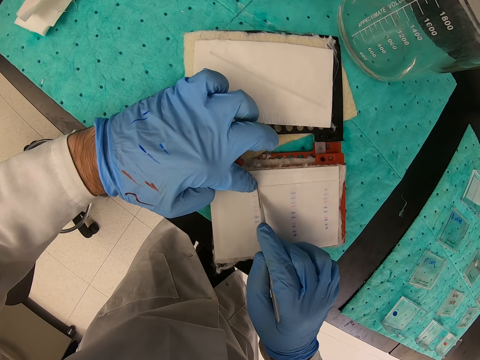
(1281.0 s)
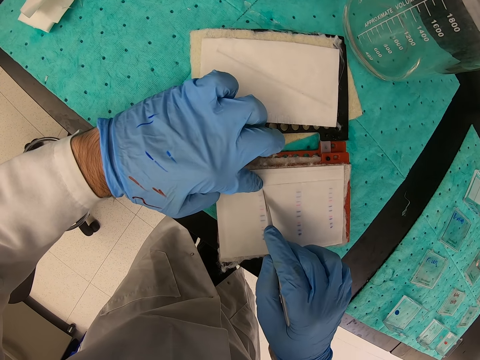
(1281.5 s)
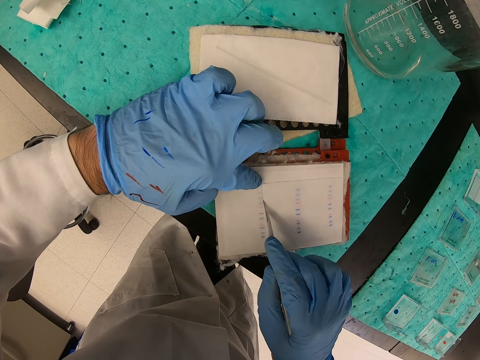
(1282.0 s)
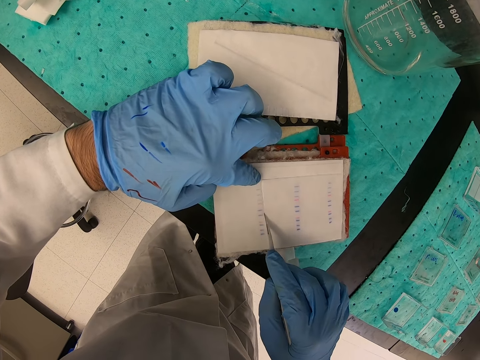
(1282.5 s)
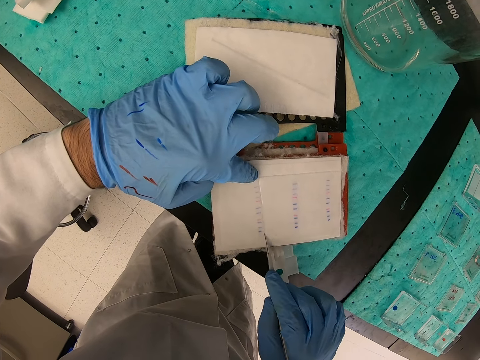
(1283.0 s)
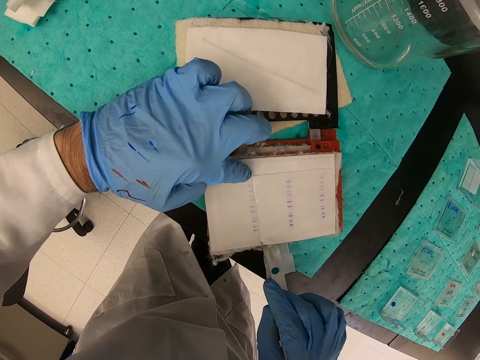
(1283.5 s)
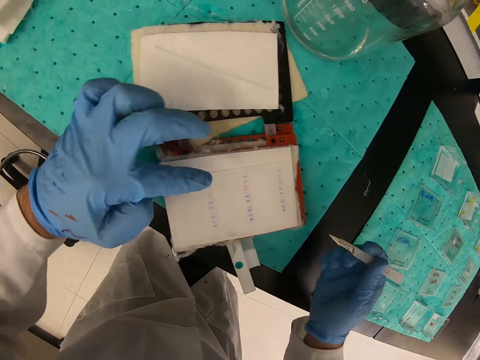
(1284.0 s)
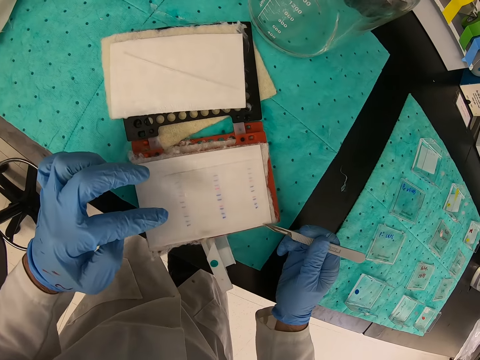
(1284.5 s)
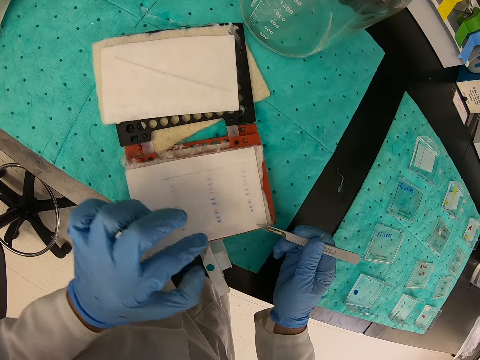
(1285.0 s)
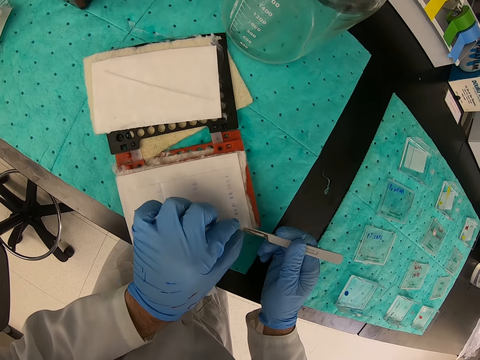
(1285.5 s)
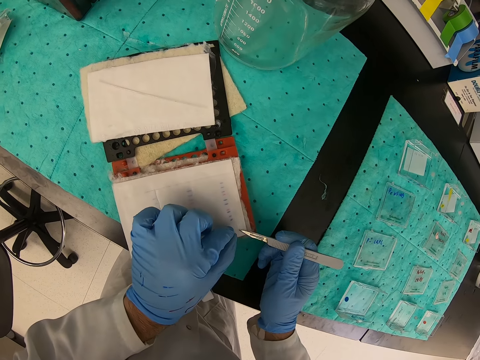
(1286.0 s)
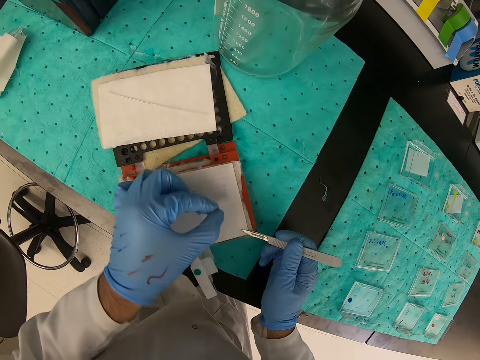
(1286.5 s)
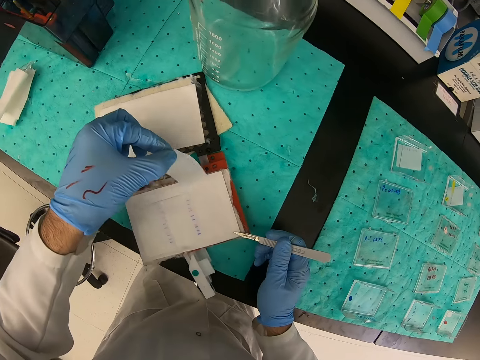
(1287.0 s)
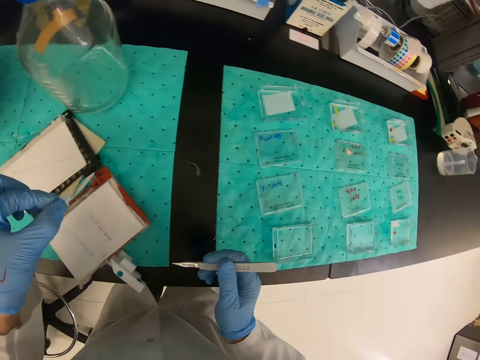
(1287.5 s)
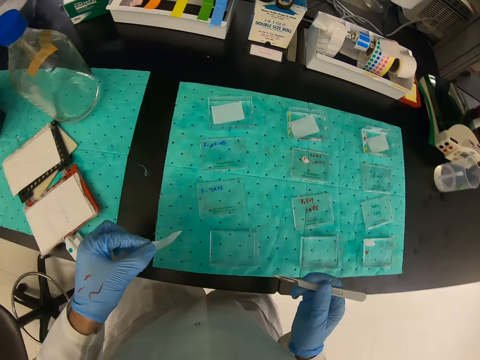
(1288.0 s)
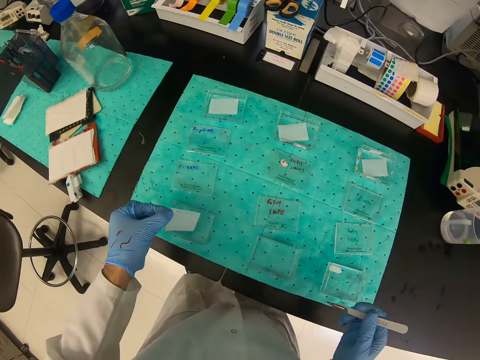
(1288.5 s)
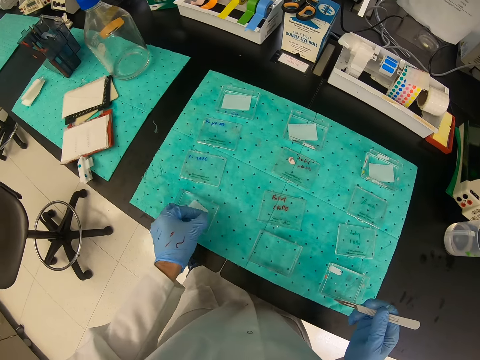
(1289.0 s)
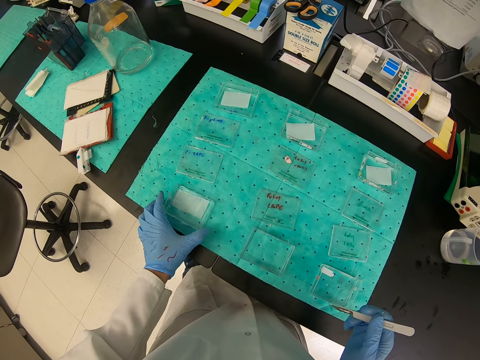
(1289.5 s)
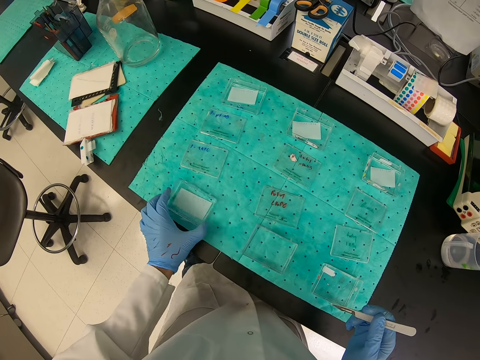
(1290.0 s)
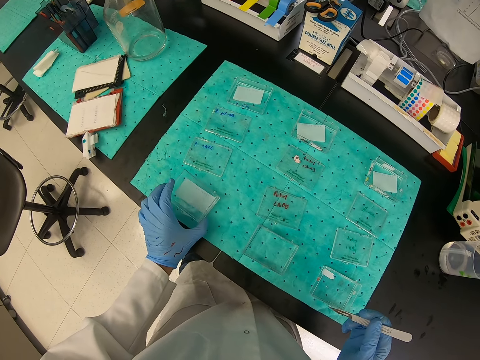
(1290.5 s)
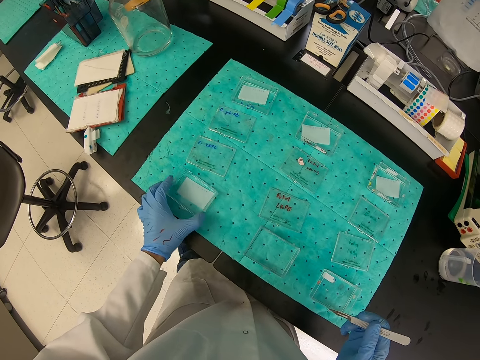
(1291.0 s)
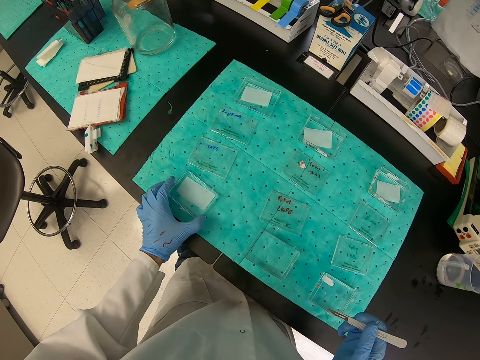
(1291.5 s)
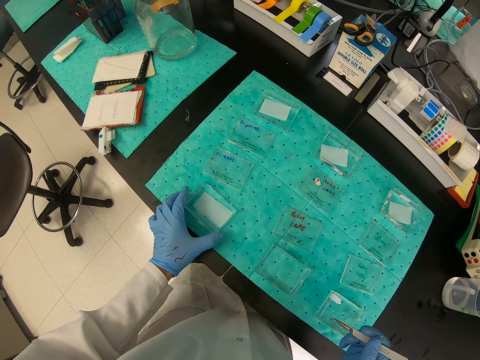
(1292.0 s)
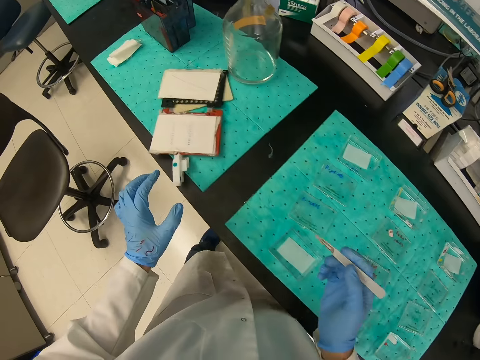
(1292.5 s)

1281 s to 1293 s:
The camera wearer removes the small piece of paper with his left hand. He puts the piece of paper in a small container.

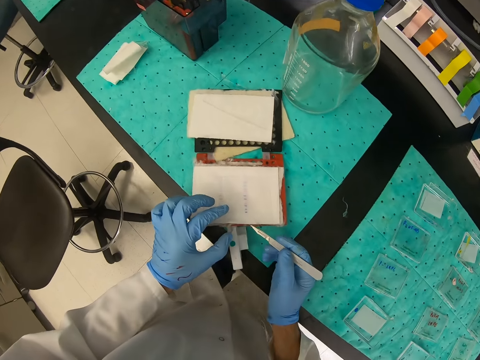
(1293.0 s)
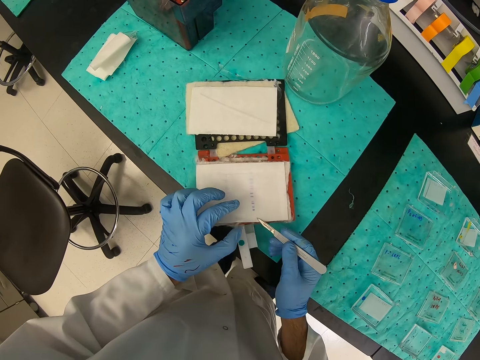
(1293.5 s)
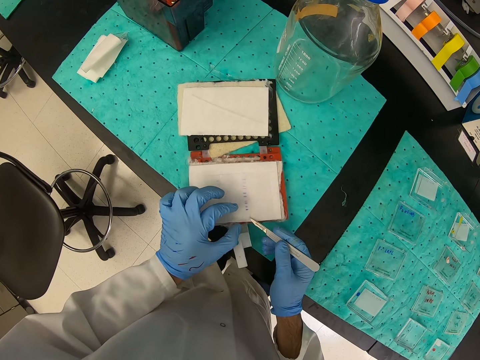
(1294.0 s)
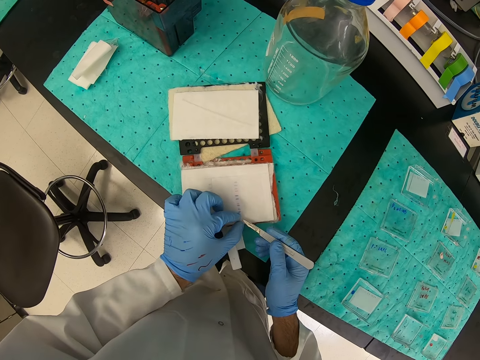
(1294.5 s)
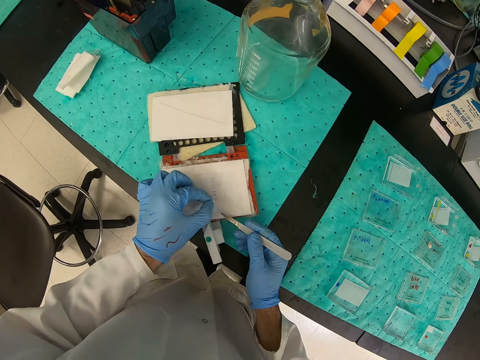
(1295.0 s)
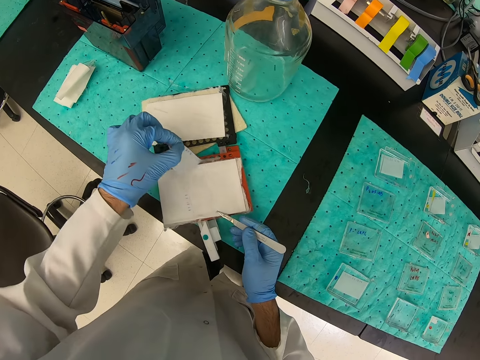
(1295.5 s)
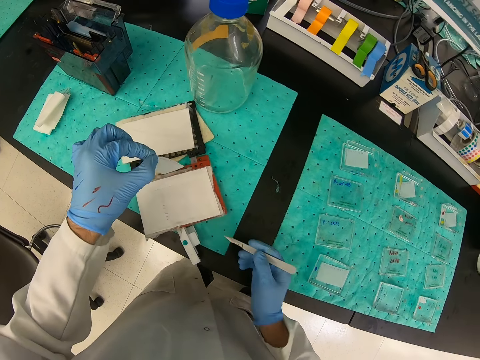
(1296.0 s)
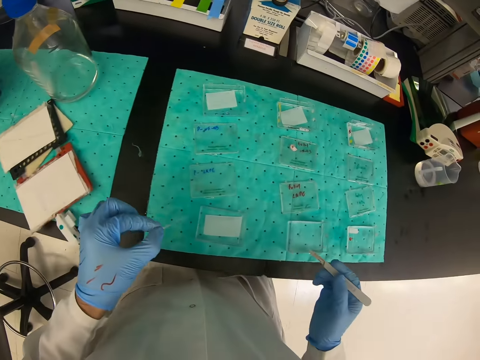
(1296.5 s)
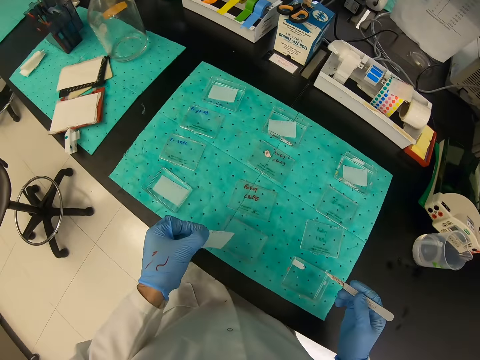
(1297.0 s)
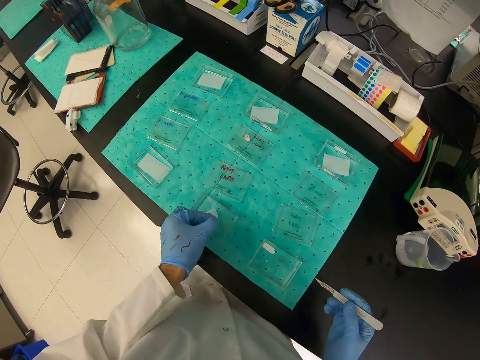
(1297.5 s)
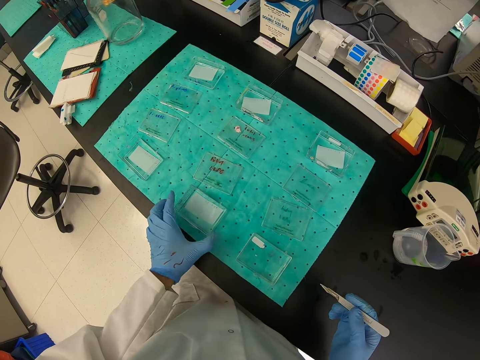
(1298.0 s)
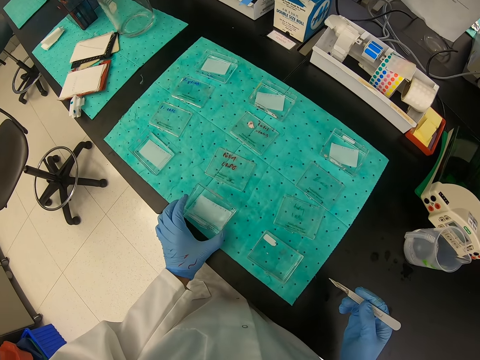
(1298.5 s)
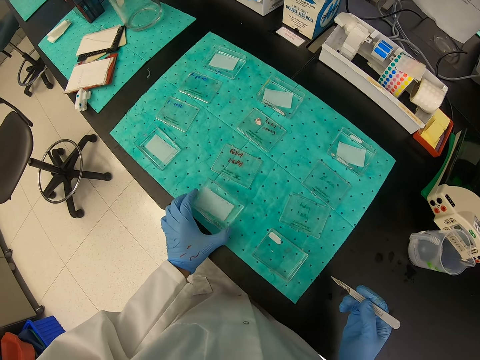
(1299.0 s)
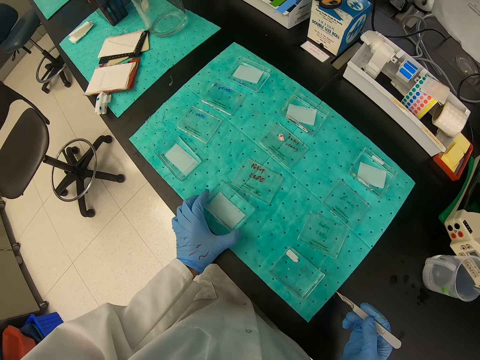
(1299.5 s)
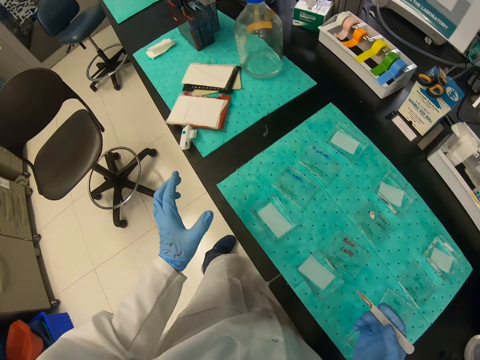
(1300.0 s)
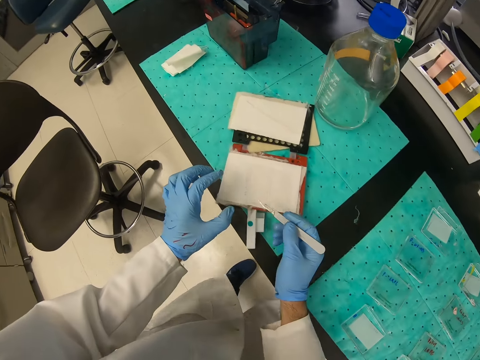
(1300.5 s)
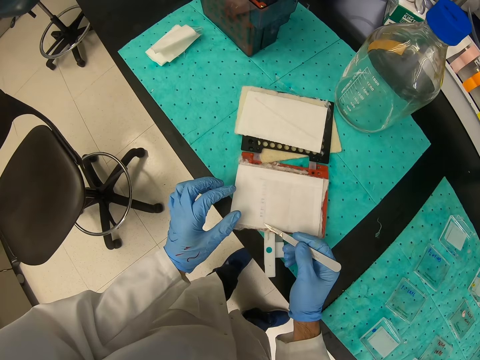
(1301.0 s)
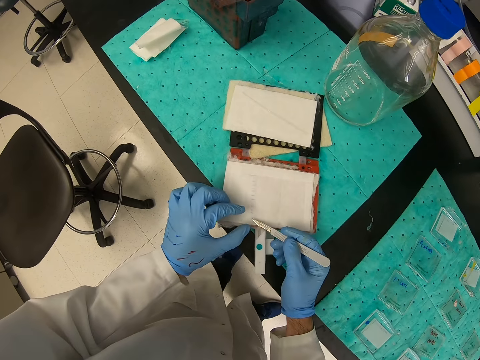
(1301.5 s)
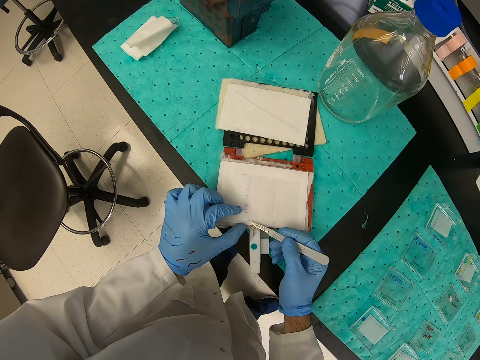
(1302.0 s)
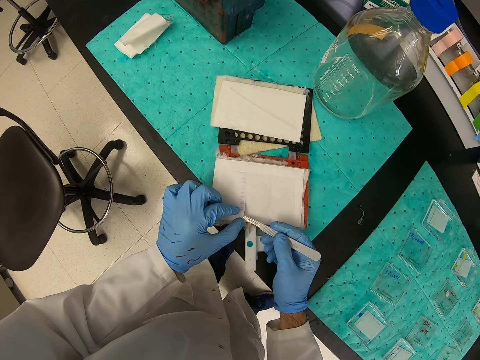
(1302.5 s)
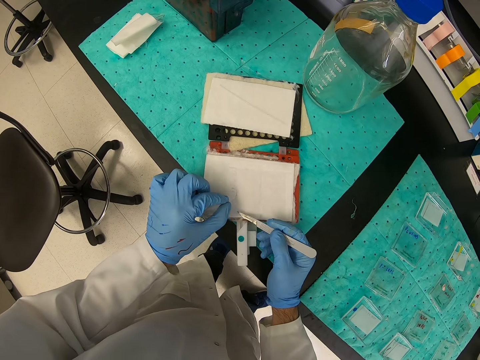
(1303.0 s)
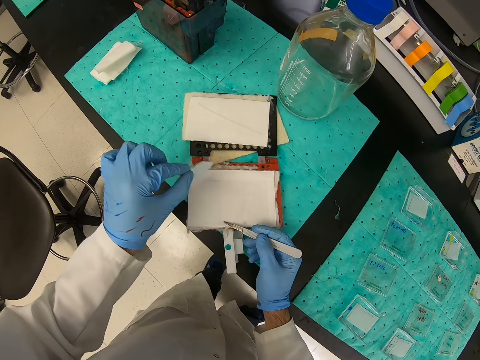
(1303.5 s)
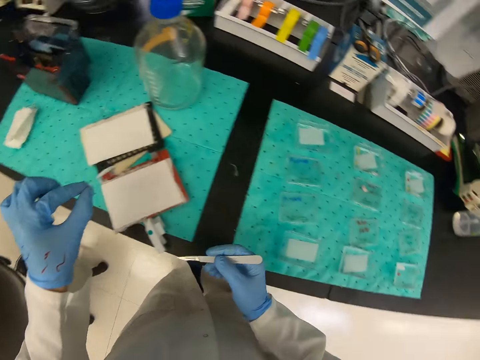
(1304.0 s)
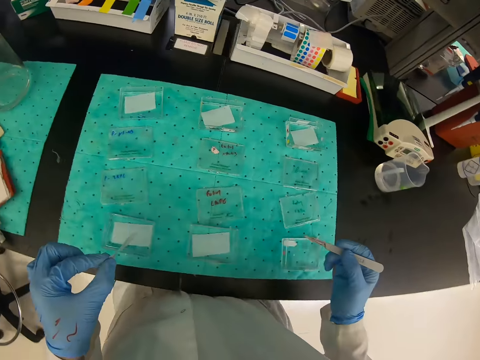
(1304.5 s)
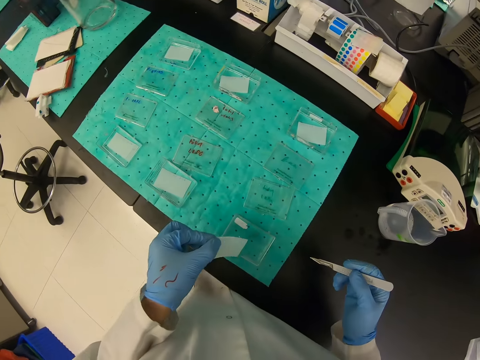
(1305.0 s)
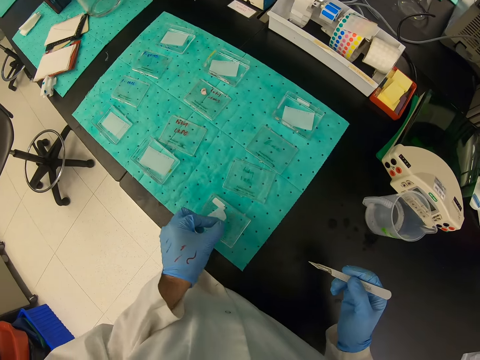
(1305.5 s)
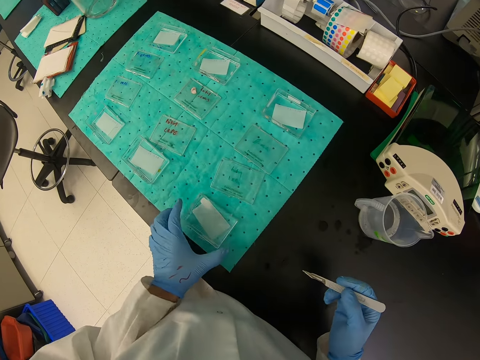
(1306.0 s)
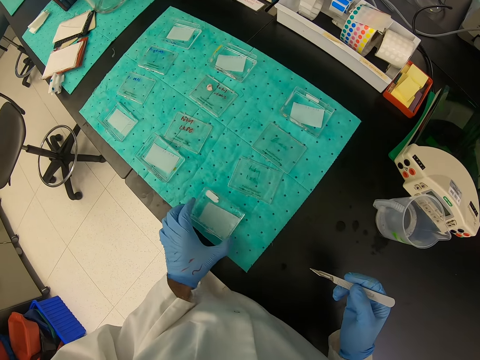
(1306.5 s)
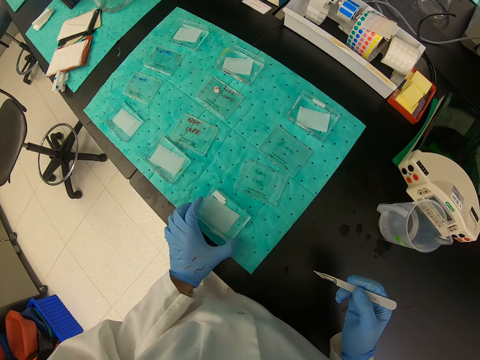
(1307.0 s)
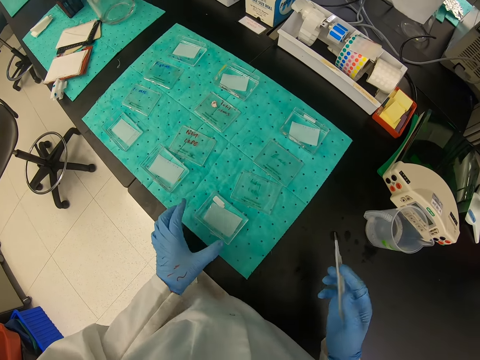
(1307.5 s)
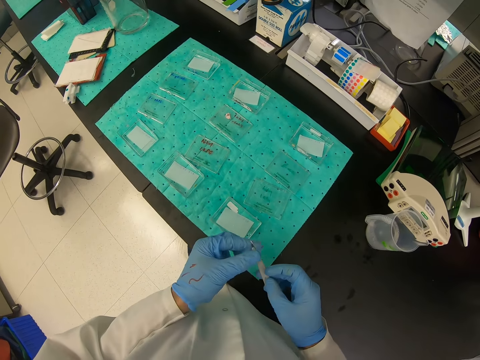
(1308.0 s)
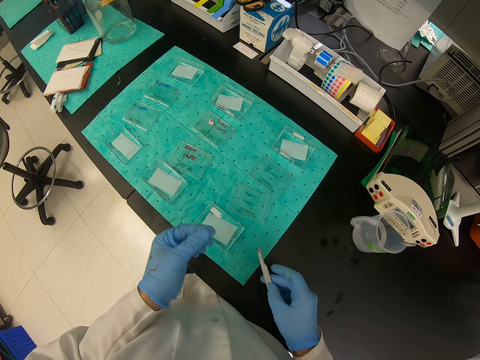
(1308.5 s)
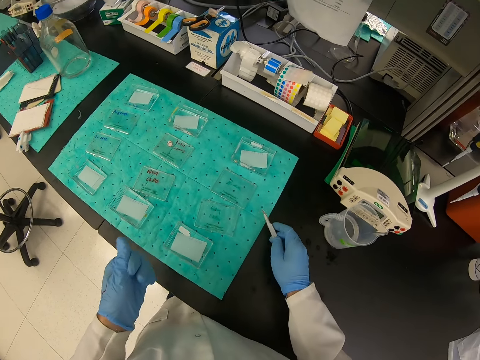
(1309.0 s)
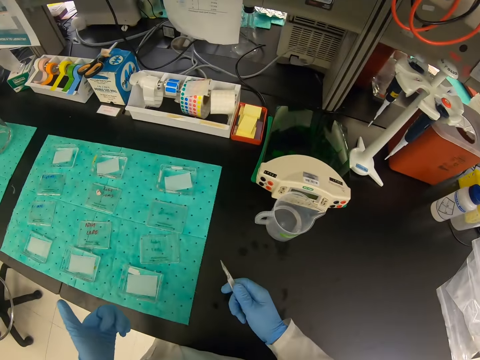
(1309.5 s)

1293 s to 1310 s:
The camera wearer cuts a piece of paper. He puts the piece of paper in a small container. He puts the piece of paper from the container. He cuts a piece of paper. He removes a small piece of paper with his left hand. He places a piece of paper on an apparatus.
